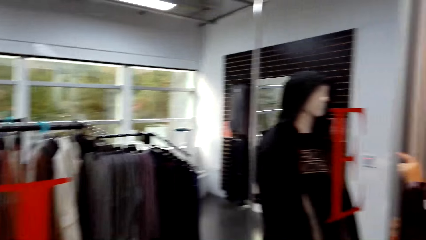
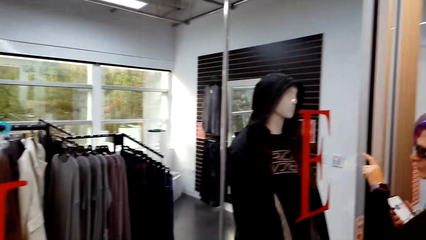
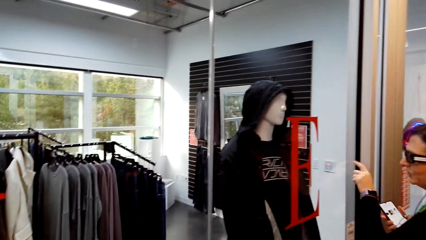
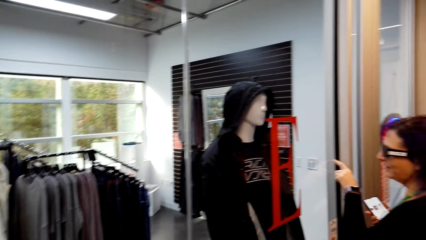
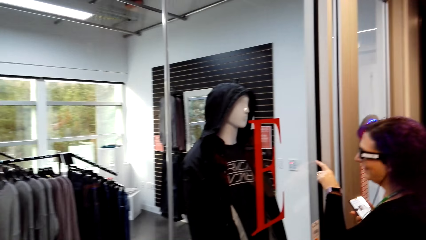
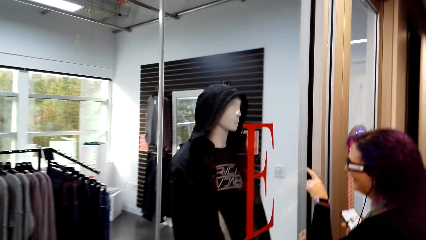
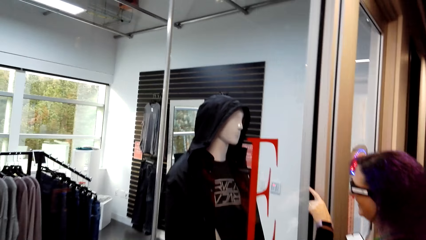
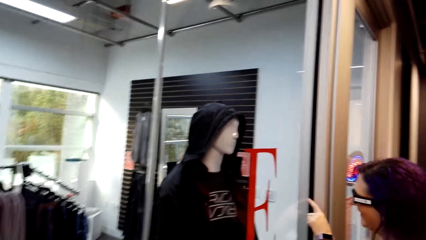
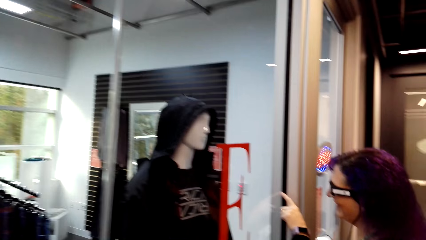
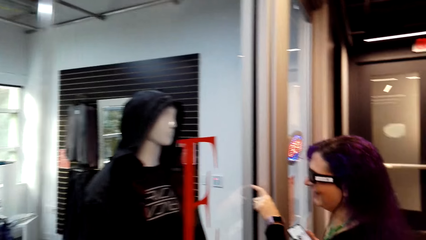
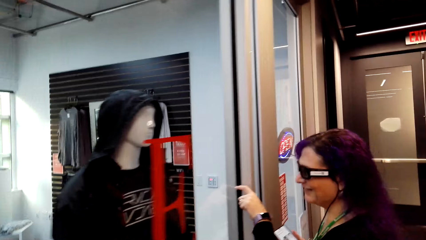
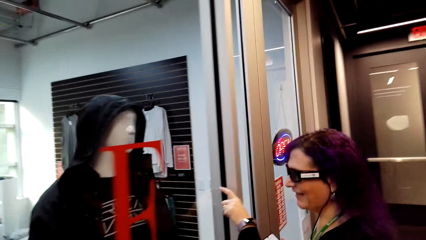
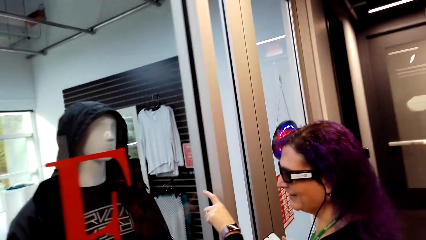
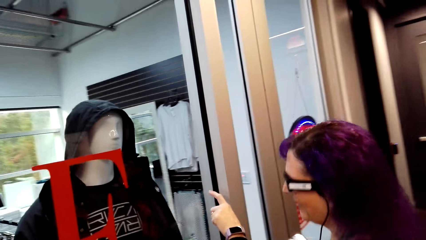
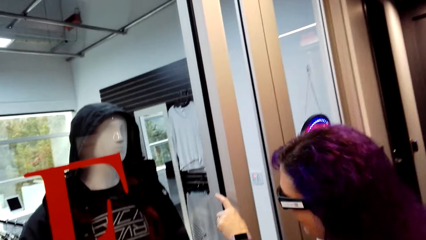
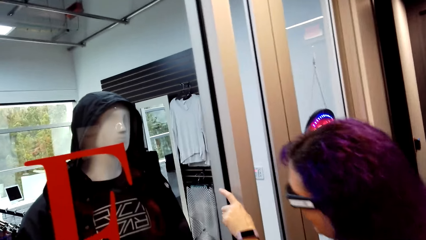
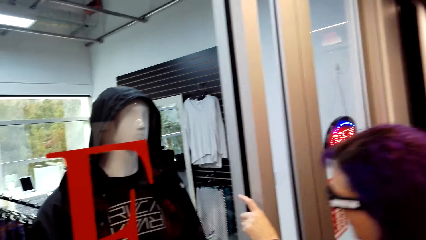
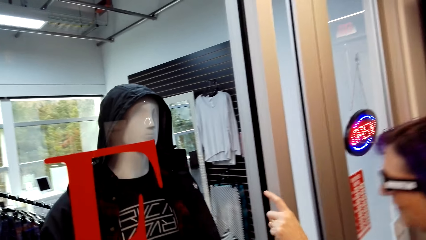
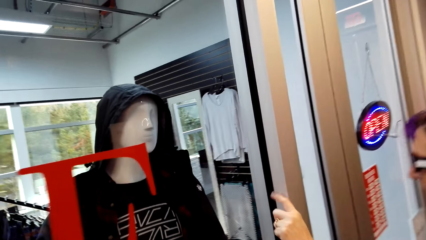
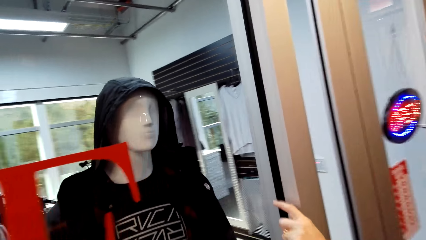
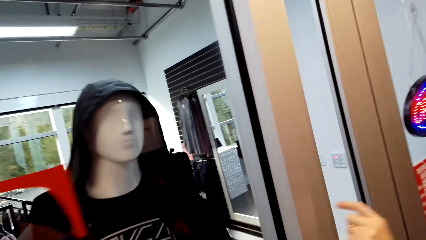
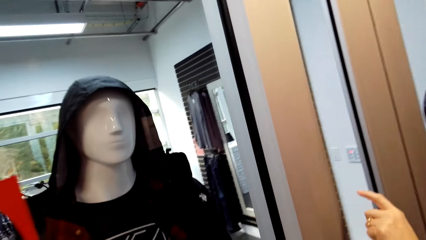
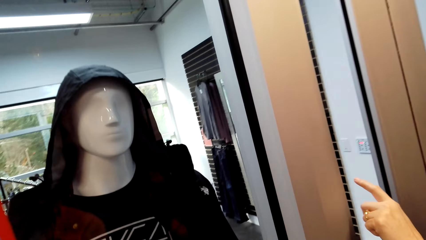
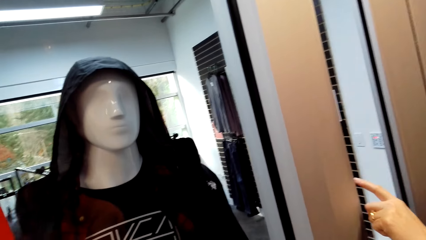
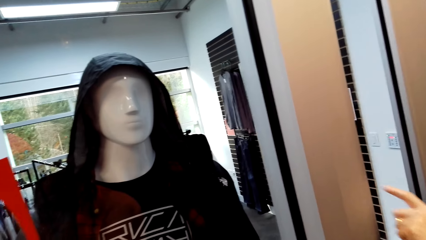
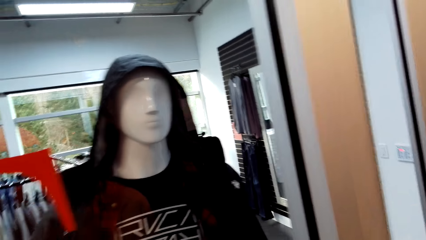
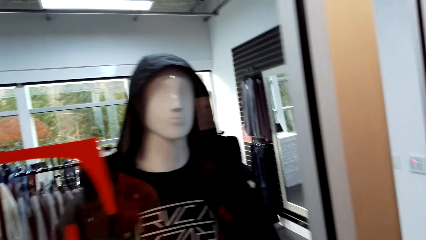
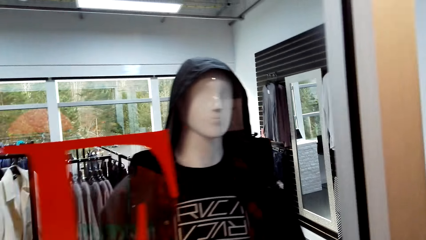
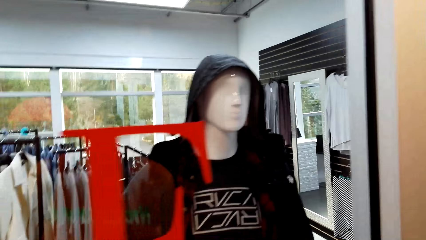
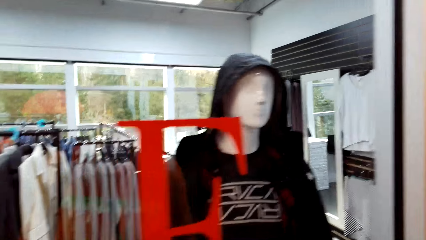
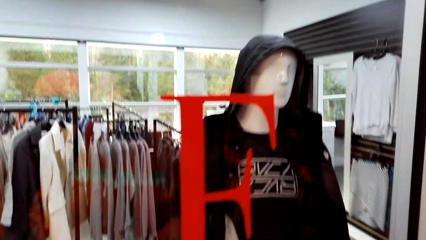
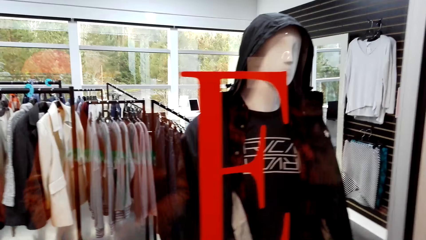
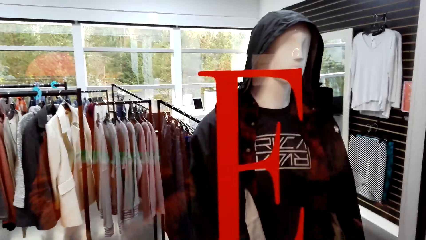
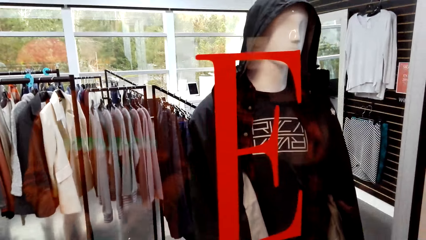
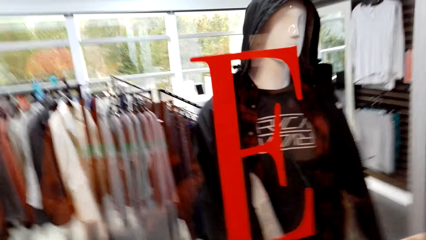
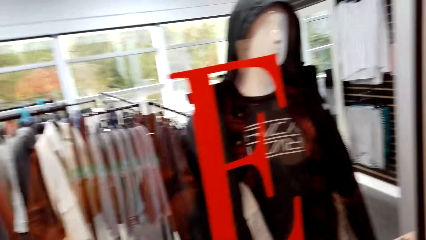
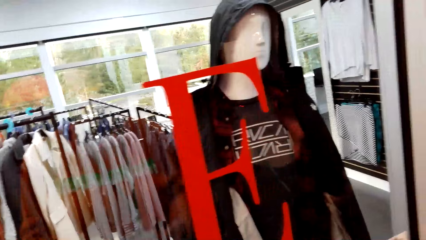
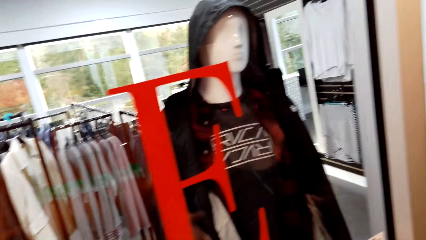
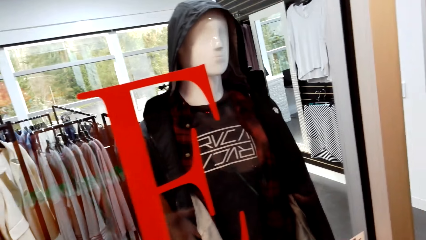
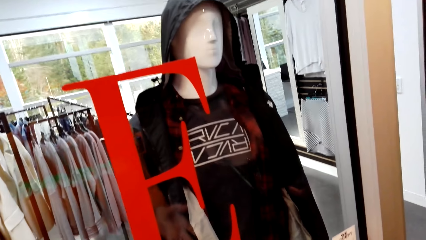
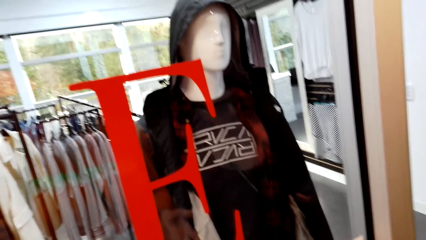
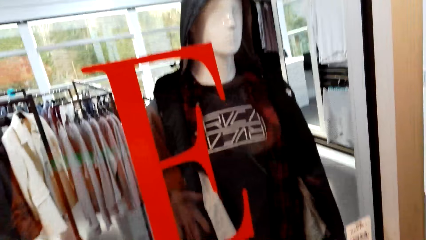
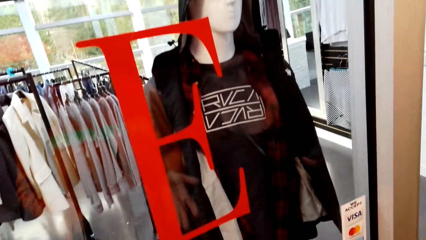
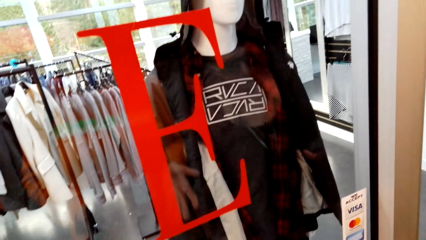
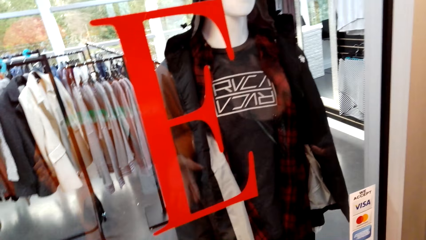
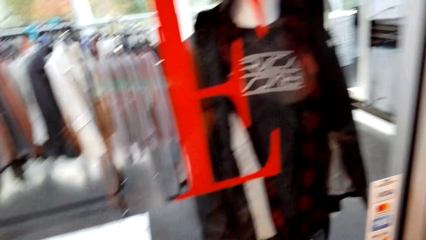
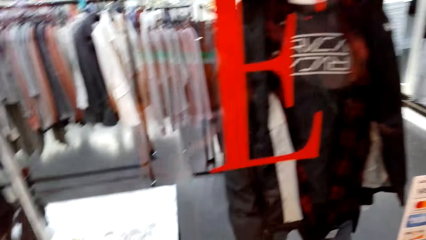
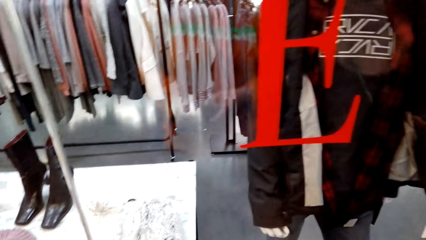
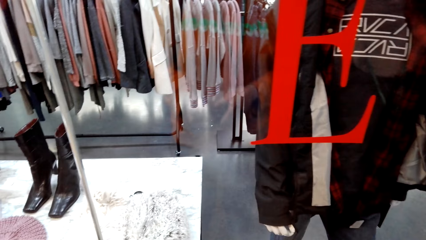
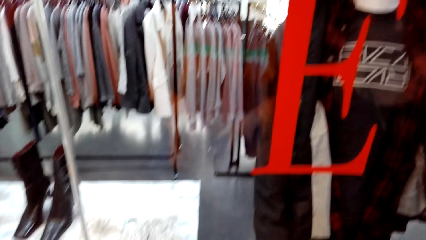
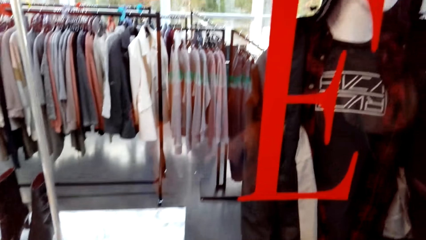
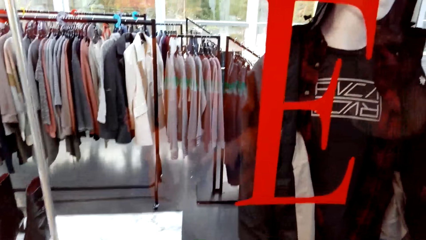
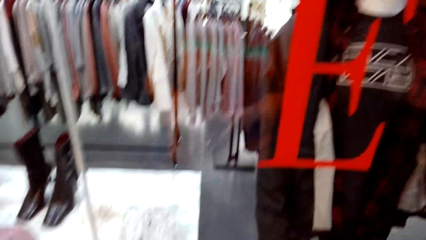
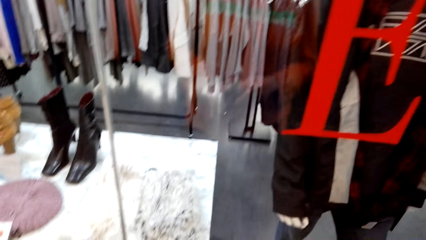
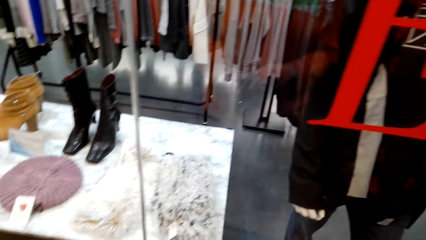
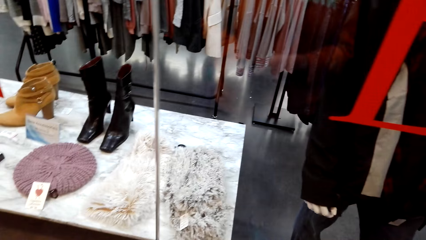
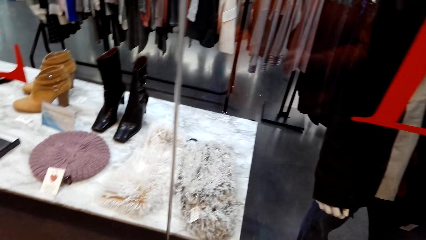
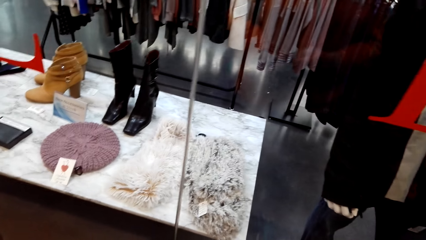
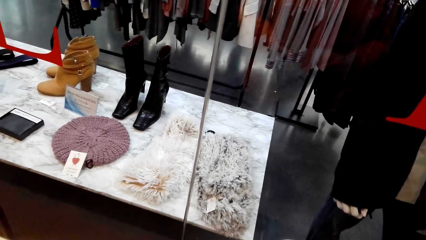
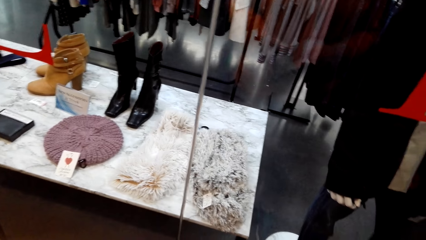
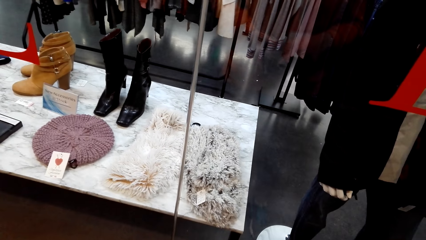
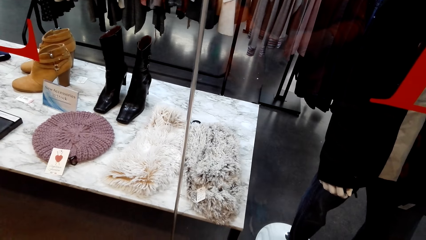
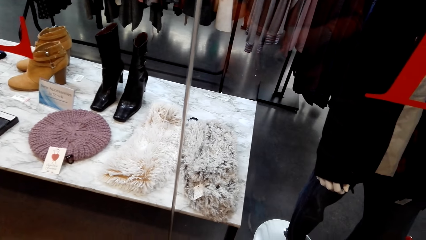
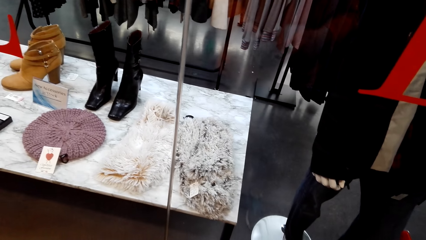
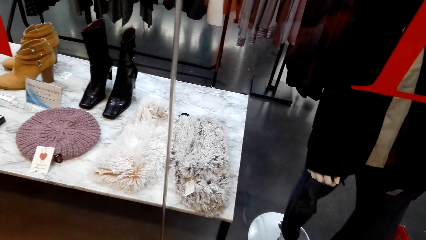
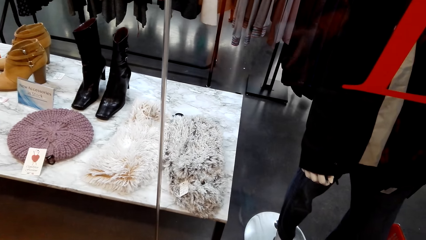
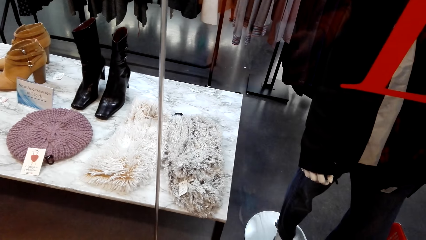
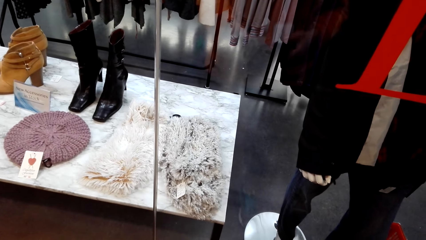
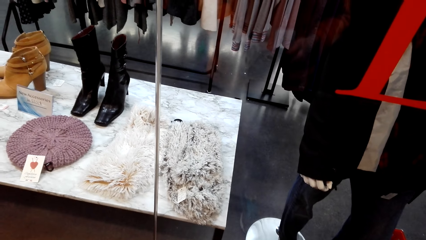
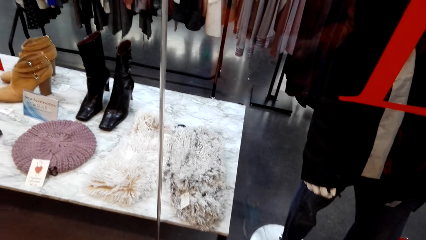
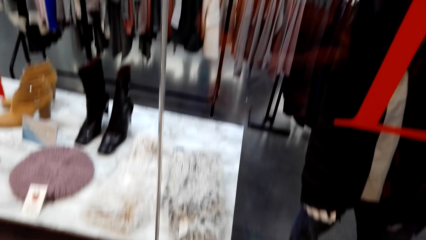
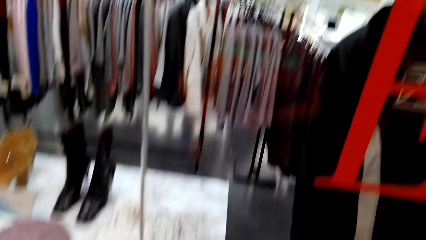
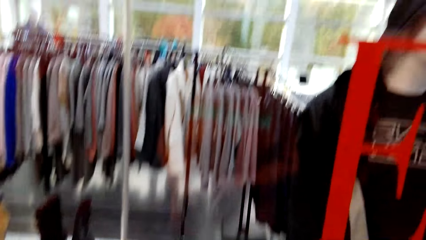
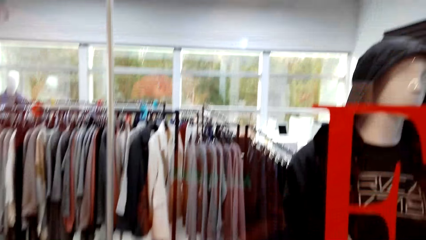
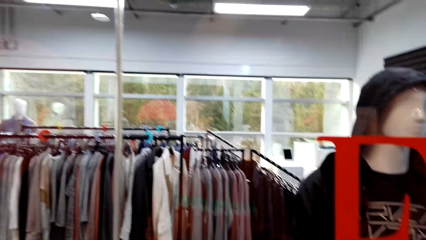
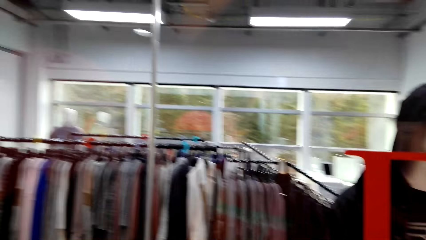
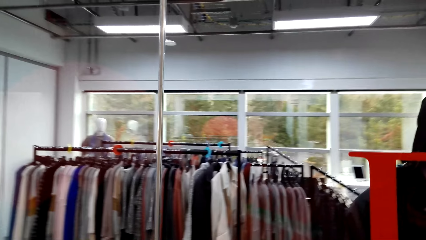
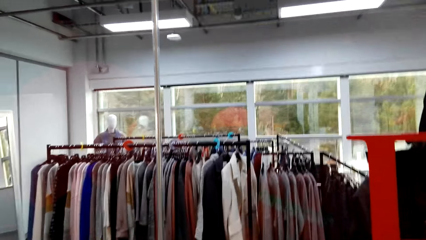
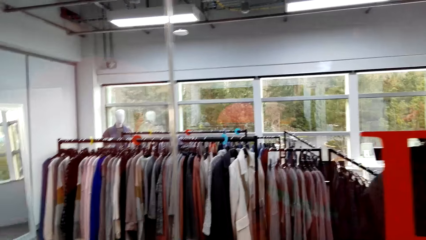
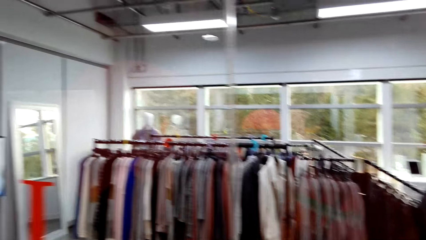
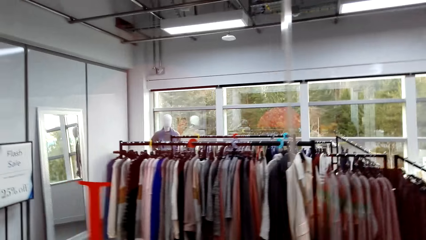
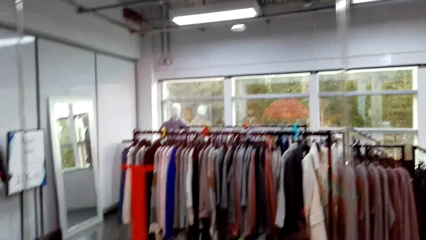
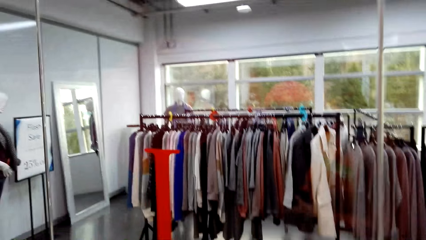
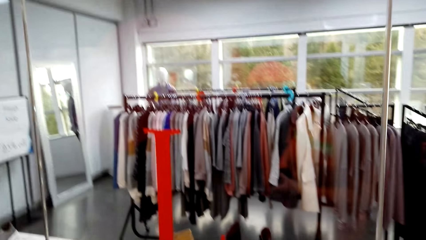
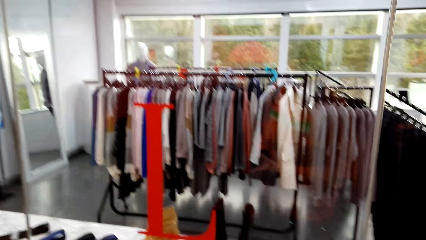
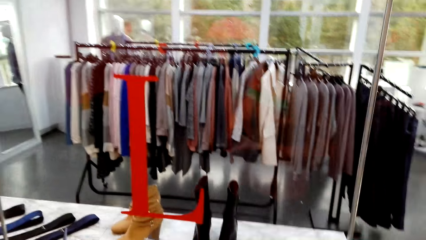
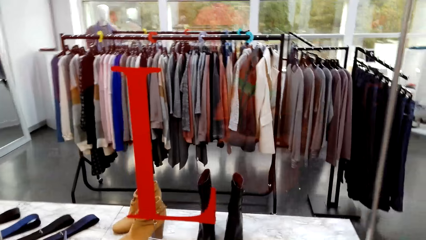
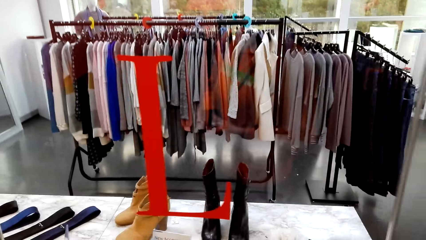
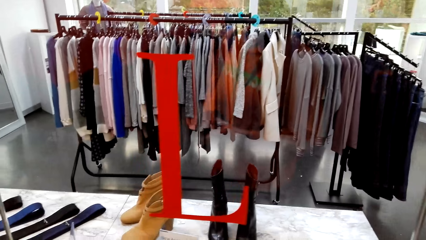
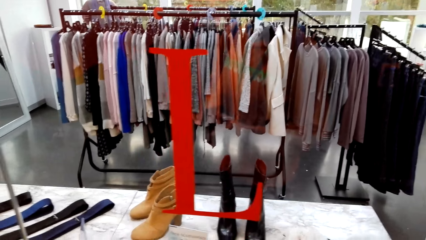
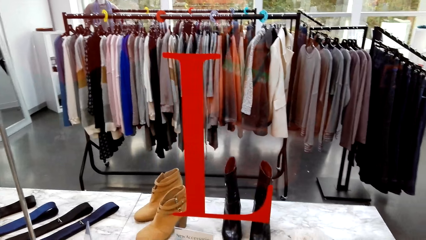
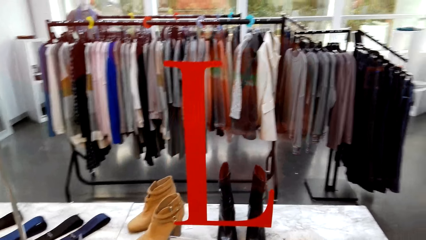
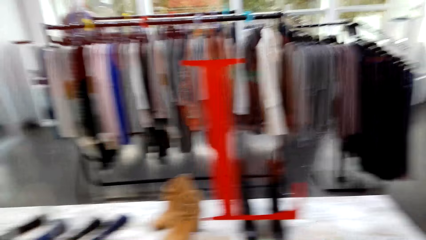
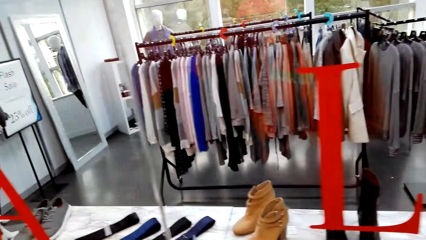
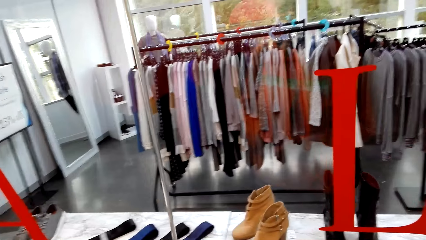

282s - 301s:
The camera wearer stares at a woman. Another woman talks to the camera wearer. The camera wearer looks at a mannequin. They stare at the boots. They look around the clothing shop.
